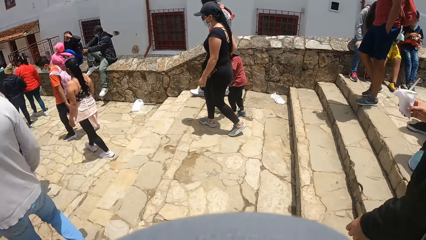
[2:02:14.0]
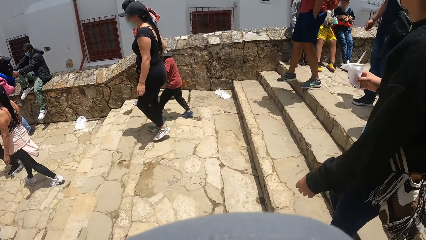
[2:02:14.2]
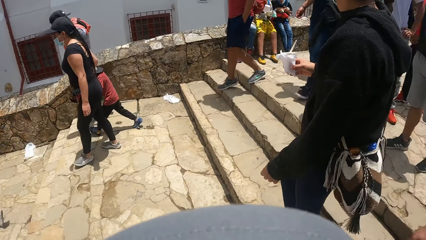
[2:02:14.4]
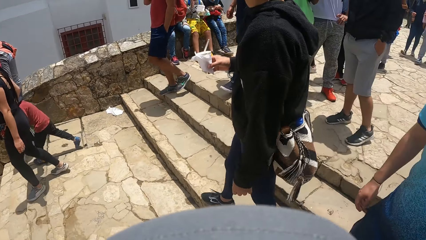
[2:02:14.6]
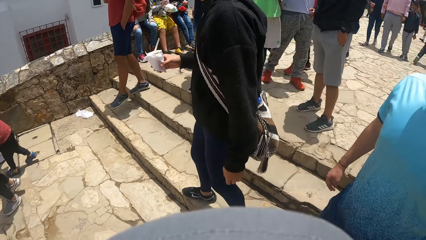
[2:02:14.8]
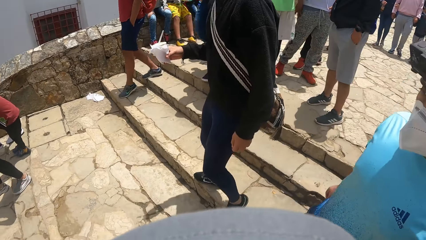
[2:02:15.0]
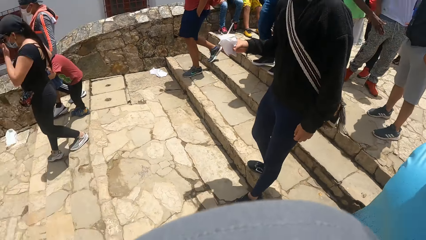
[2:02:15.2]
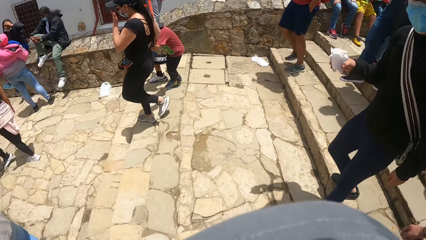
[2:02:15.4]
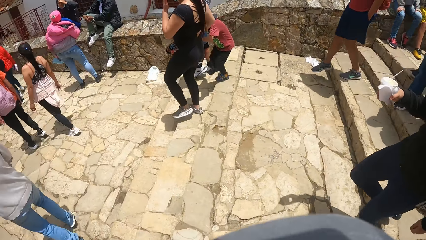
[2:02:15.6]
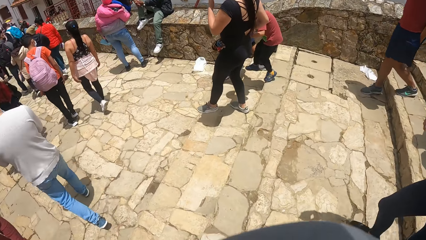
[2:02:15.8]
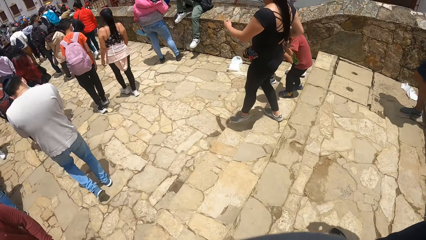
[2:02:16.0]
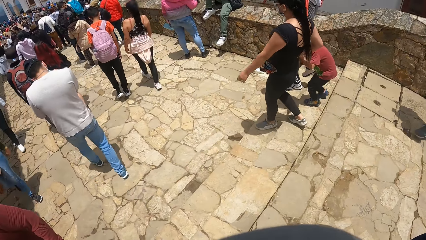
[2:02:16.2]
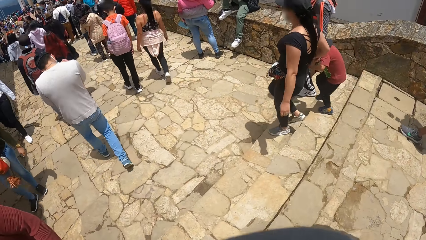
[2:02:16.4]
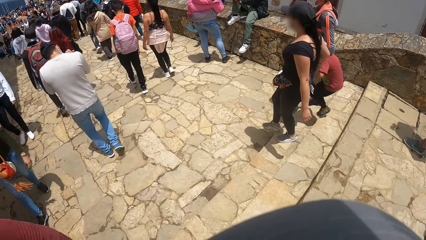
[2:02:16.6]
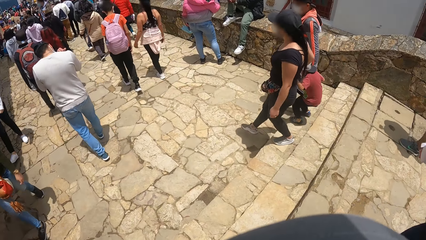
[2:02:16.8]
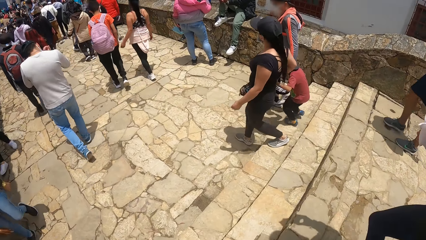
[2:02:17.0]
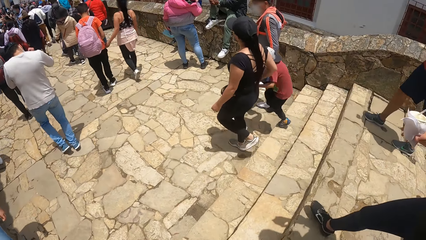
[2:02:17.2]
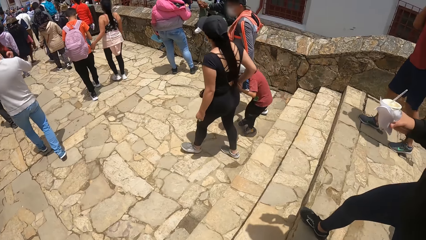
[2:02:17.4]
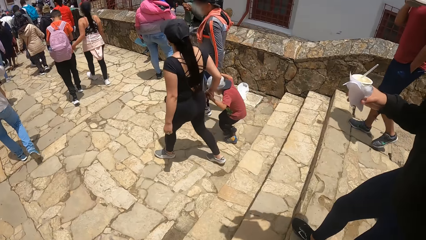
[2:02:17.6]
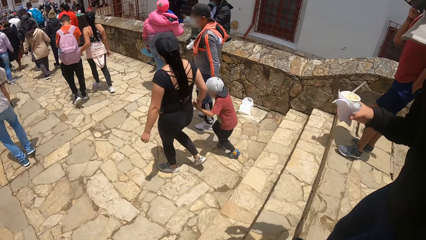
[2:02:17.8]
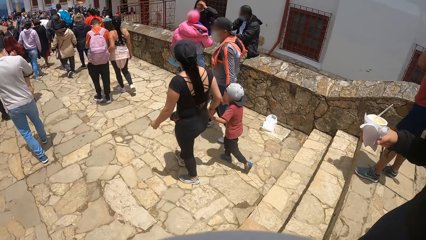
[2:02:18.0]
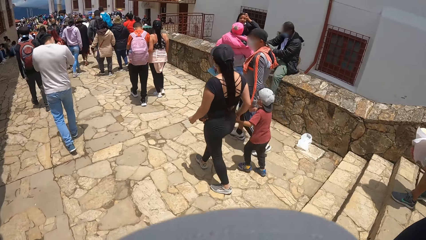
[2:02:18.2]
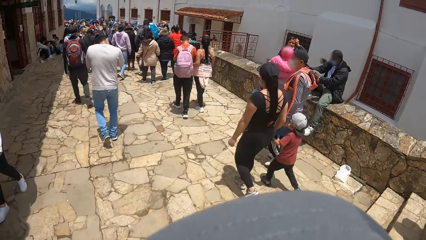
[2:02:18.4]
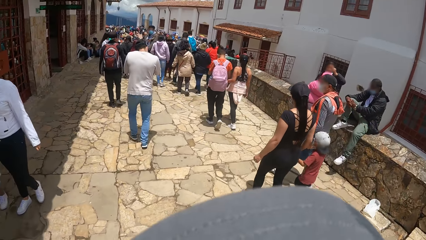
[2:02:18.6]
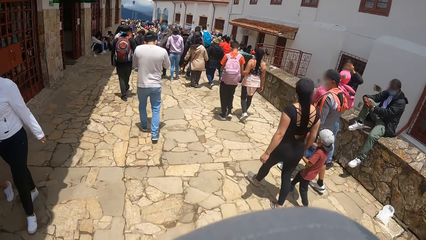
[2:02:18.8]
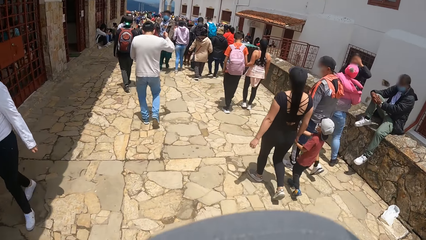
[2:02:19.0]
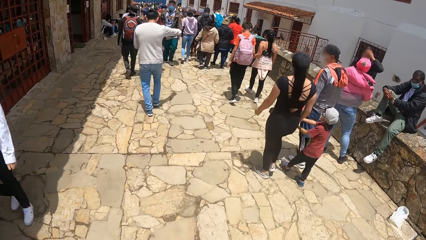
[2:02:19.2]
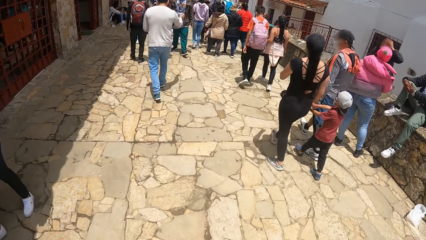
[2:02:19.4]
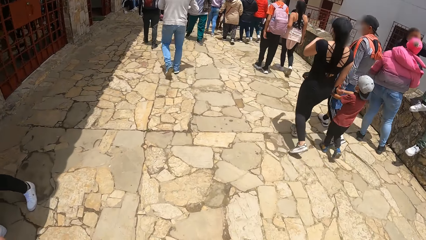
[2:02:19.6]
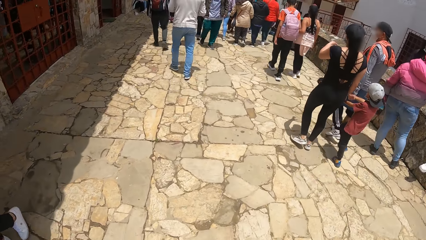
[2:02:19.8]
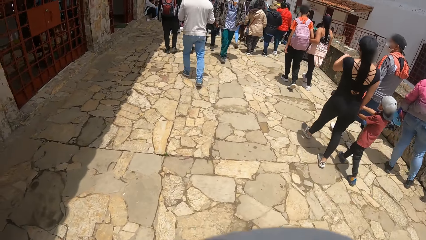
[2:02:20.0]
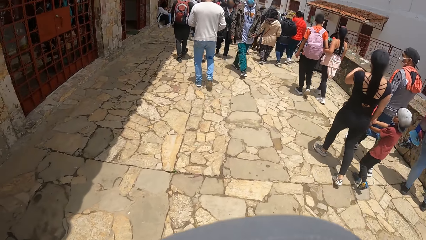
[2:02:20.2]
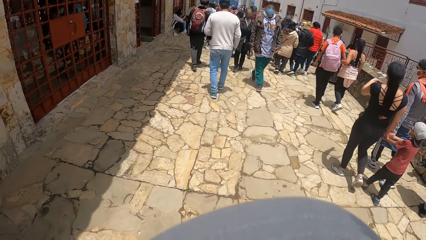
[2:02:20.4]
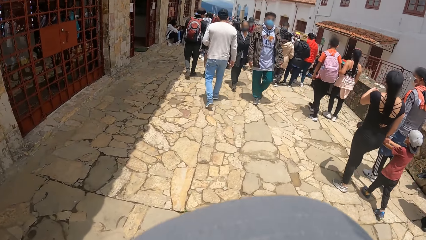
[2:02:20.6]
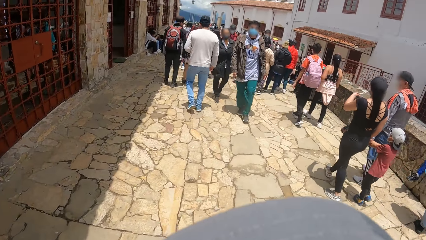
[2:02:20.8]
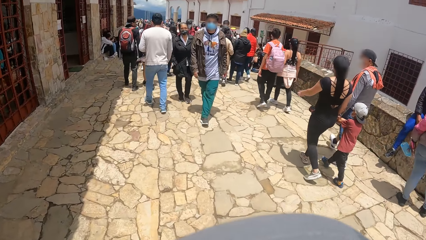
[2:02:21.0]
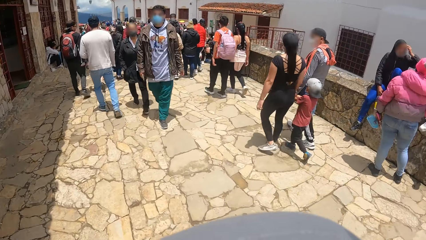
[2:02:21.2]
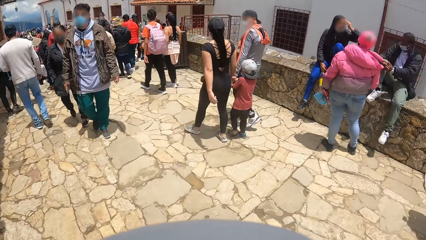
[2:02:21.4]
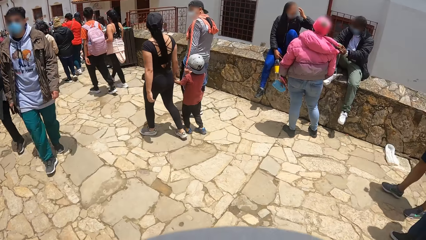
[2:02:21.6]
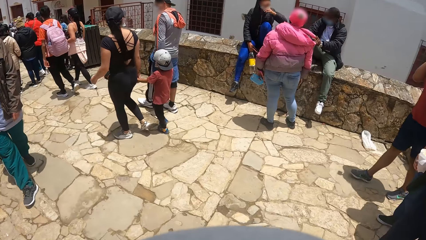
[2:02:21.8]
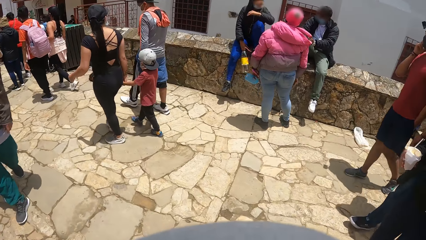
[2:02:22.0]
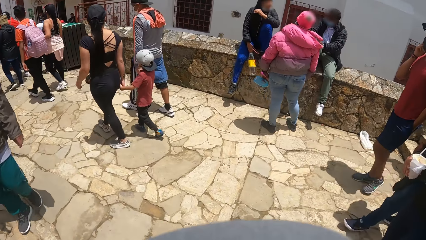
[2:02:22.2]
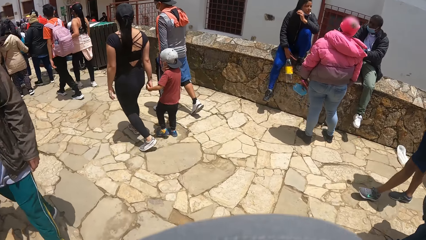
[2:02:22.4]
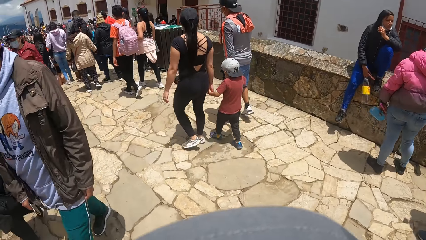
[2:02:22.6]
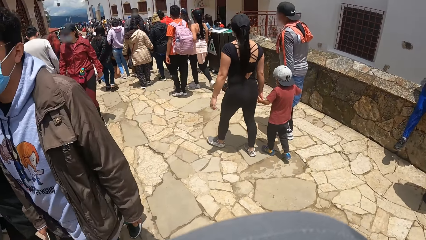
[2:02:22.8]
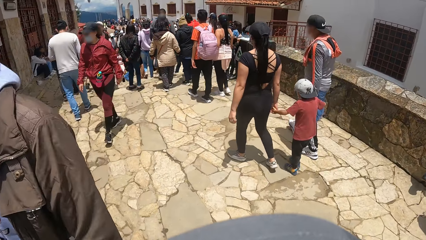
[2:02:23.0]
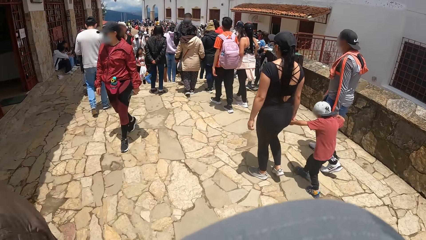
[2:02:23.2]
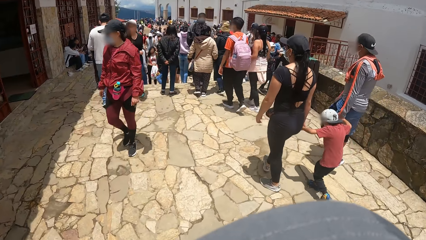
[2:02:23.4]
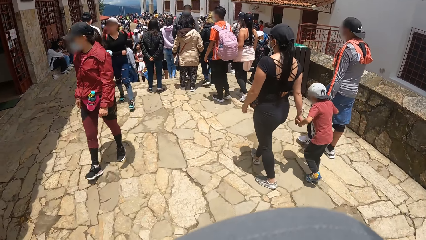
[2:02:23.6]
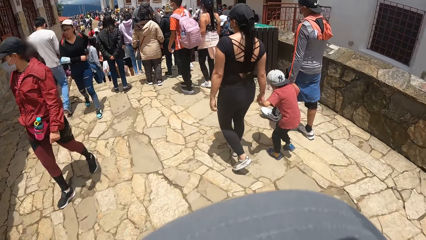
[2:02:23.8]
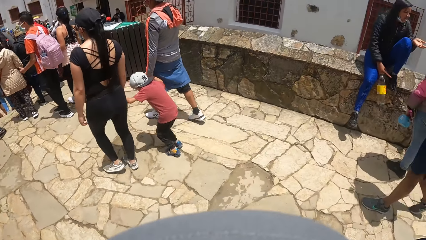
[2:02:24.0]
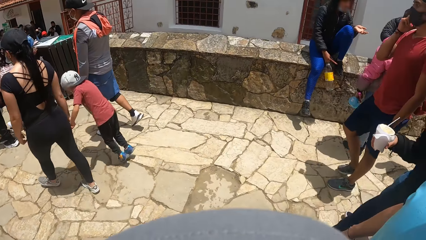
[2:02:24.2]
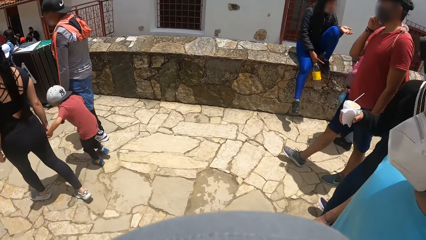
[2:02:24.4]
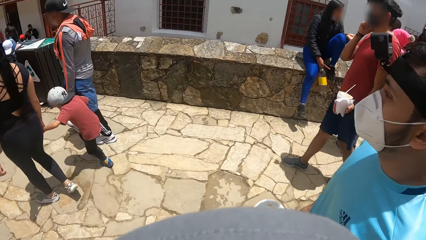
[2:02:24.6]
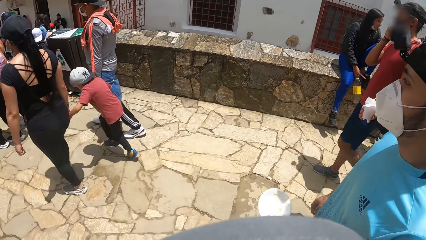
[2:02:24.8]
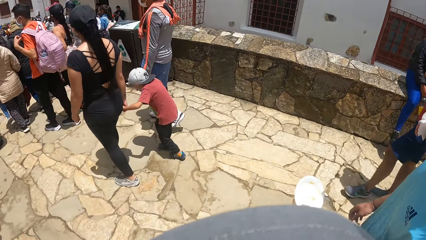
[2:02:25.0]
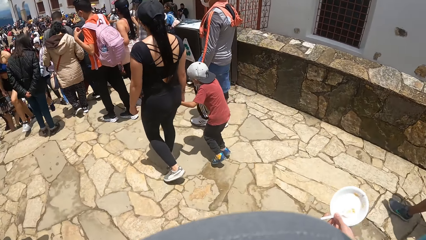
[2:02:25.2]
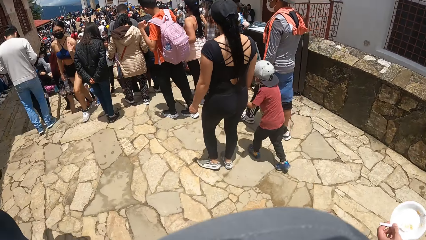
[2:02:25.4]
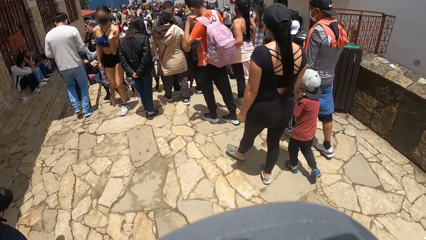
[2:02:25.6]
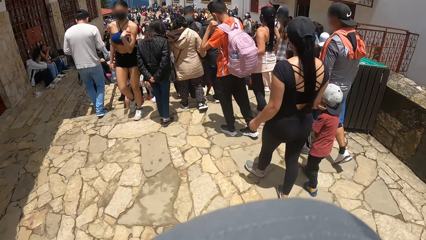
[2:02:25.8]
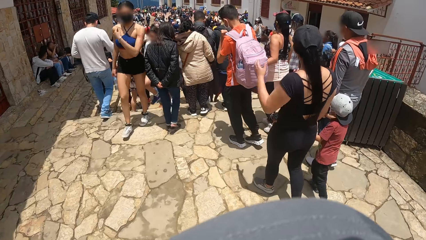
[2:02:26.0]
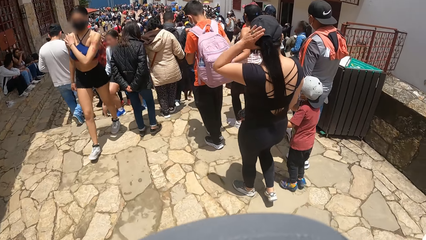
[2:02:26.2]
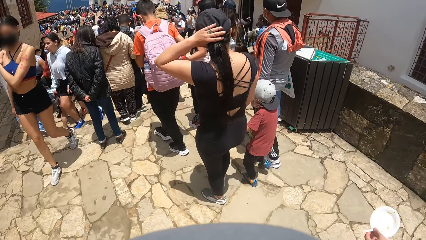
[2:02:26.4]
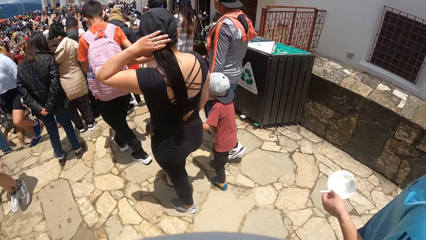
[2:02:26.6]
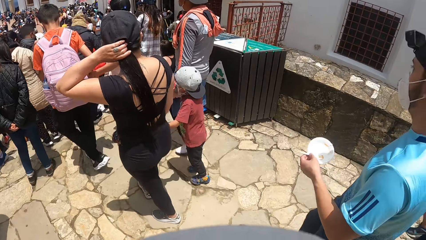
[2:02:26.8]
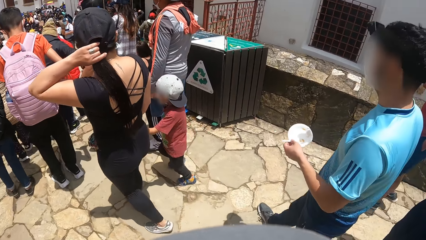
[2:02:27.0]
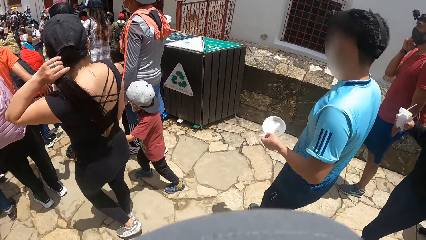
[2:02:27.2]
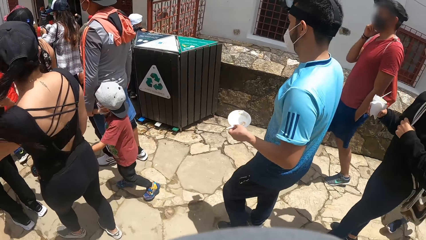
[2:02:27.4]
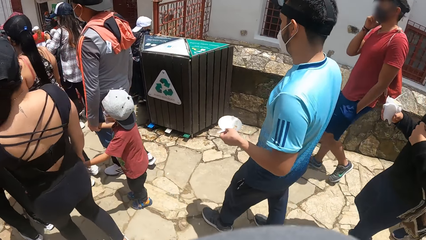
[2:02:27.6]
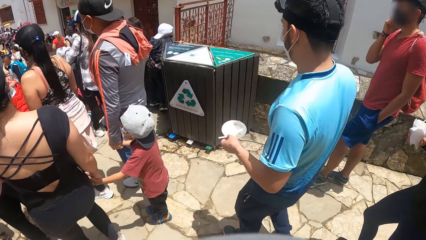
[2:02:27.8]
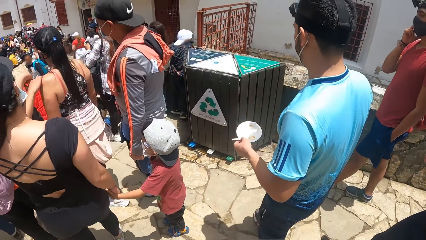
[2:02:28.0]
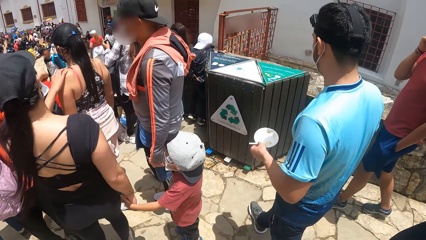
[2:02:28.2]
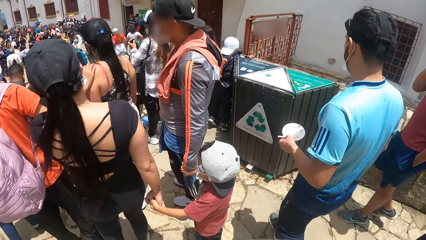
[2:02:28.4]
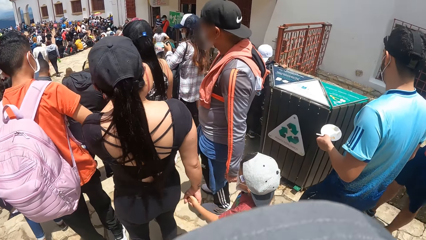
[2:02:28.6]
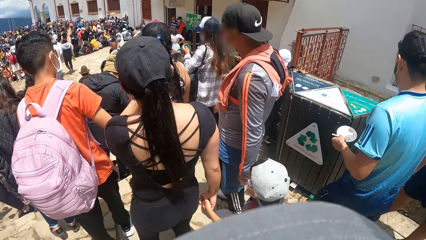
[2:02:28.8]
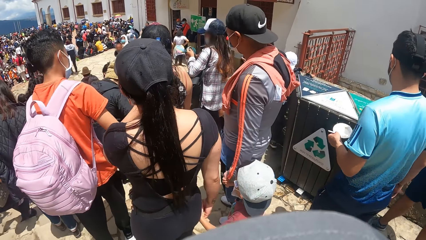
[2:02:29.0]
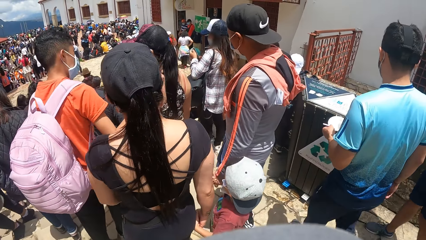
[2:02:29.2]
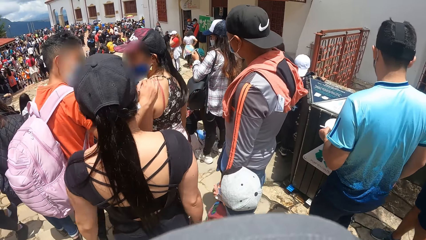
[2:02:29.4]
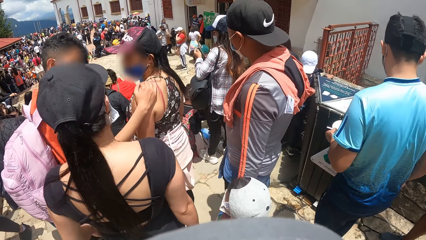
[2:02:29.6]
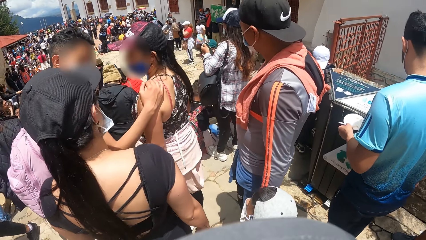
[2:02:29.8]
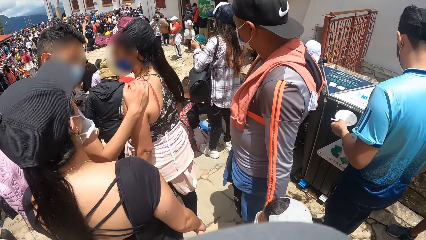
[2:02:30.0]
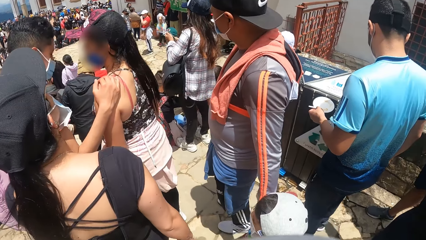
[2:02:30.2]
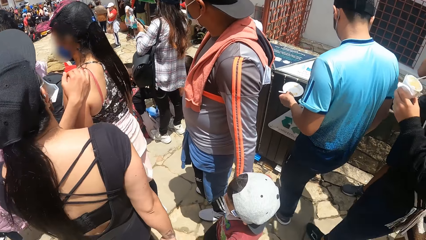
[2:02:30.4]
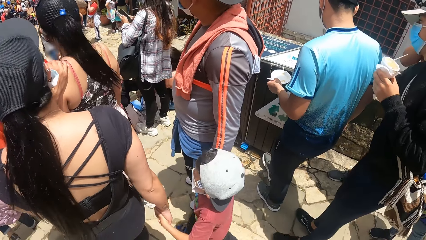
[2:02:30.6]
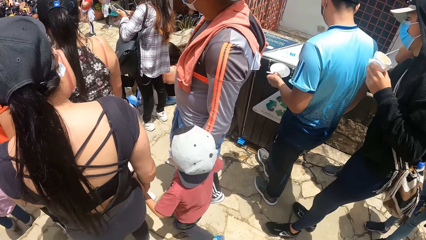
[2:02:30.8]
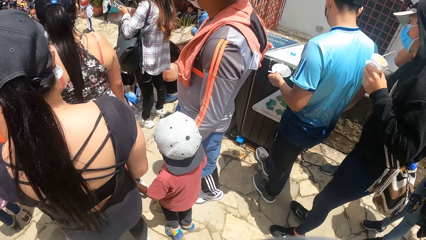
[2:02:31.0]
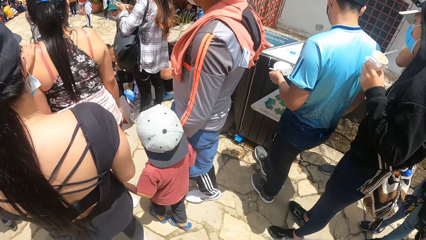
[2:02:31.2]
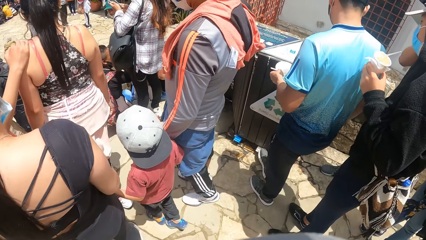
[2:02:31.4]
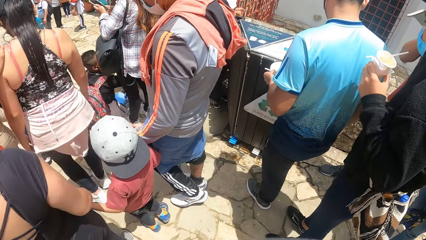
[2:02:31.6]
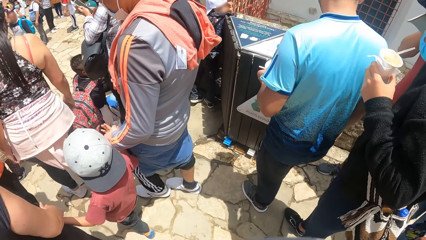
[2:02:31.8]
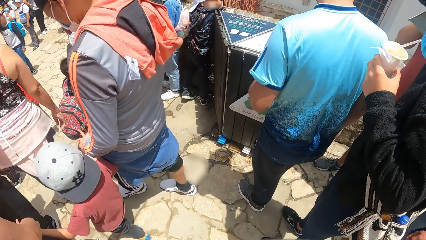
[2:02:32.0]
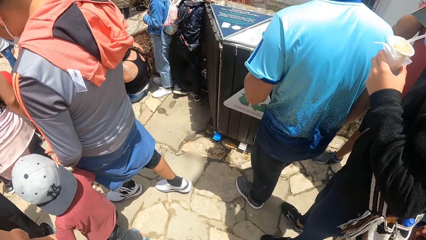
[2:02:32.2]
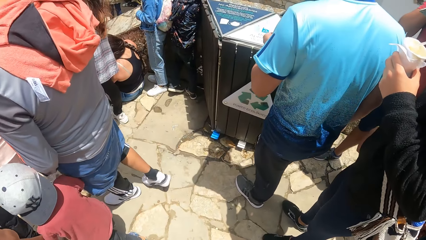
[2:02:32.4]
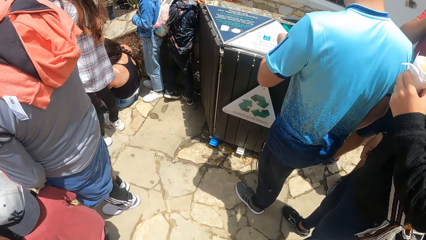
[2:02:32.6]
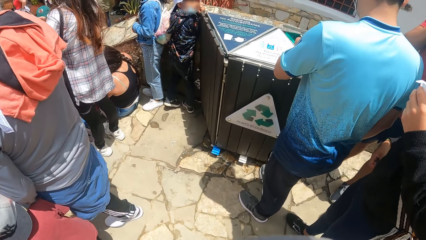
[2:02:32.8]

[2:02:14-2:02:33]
A man moves down the stairway. Another man moves down the stairway. A third man moves down the stairway. The camera wearer moves down the road. The first man moves down the road. The second man moves down the road. The third man moves down the road. The second man moves to a bin on the road and opens the bin with his leg.
